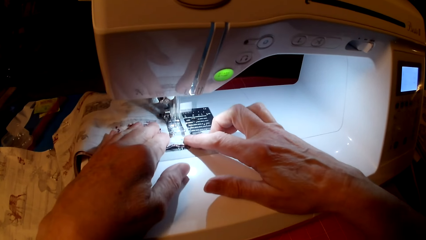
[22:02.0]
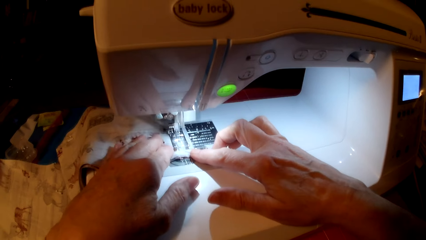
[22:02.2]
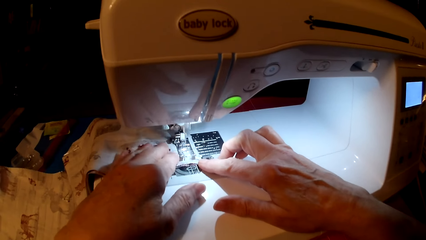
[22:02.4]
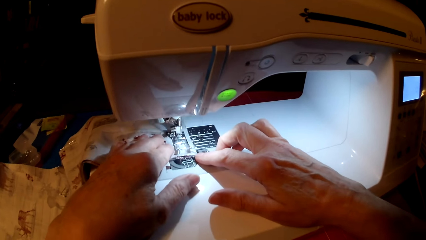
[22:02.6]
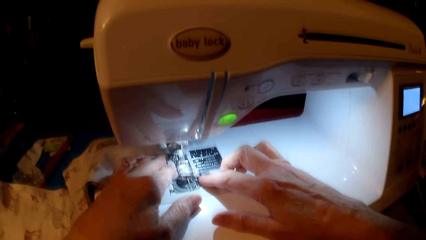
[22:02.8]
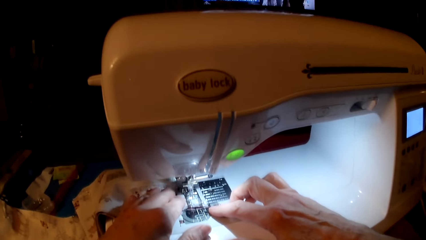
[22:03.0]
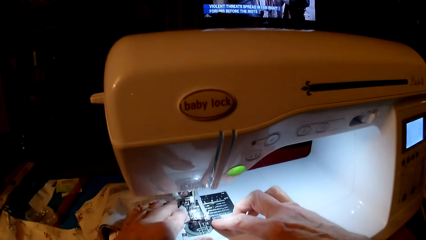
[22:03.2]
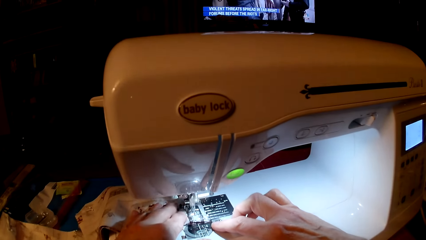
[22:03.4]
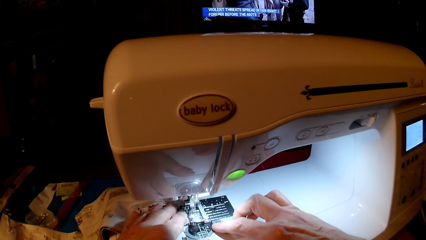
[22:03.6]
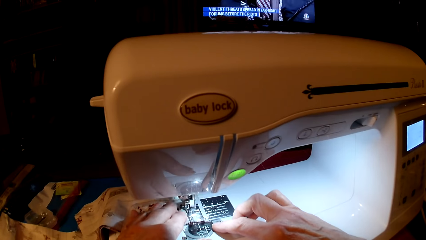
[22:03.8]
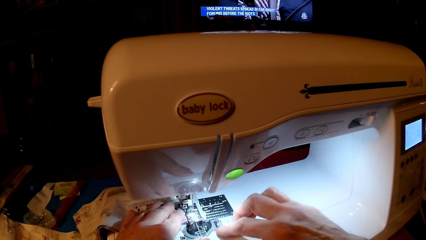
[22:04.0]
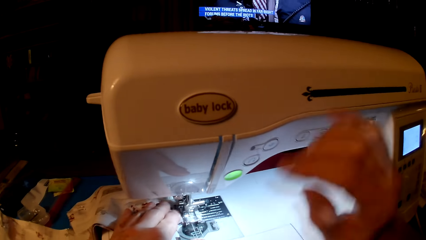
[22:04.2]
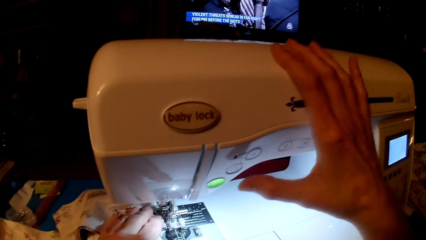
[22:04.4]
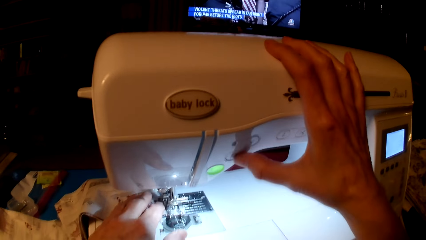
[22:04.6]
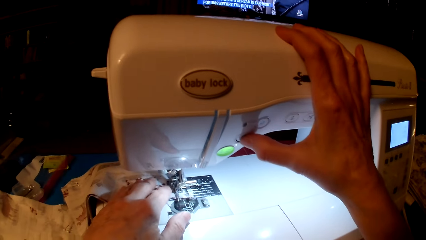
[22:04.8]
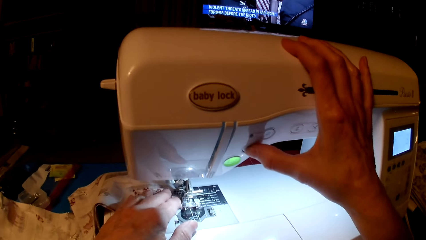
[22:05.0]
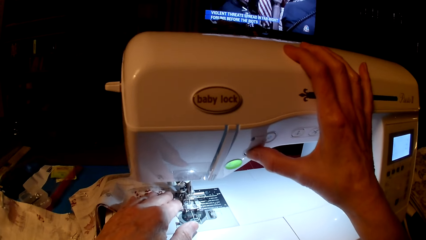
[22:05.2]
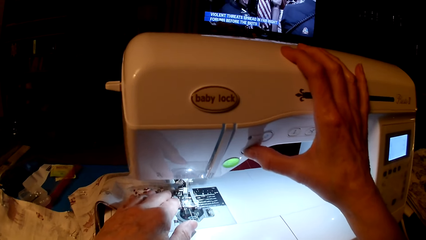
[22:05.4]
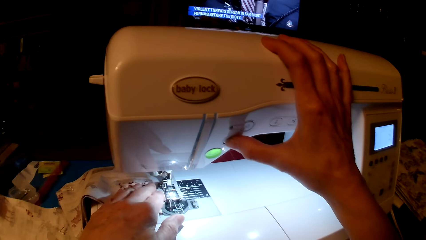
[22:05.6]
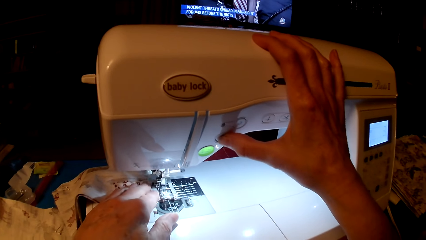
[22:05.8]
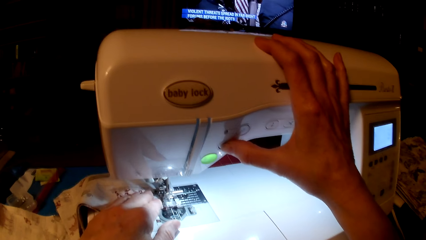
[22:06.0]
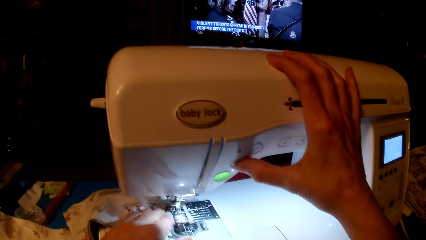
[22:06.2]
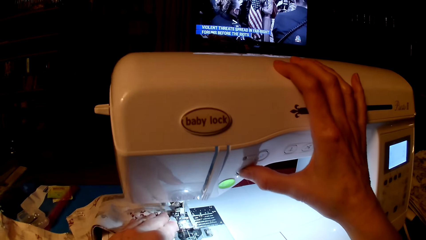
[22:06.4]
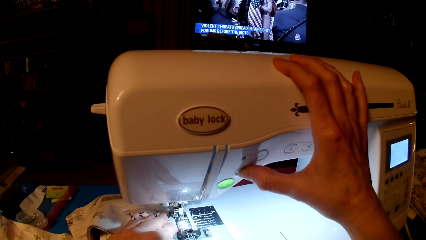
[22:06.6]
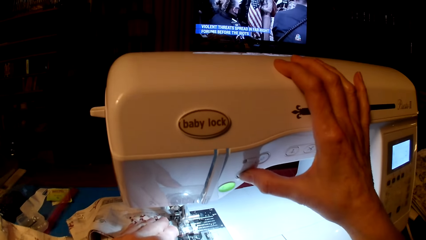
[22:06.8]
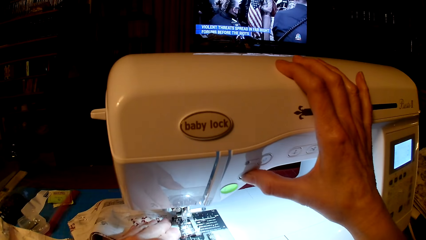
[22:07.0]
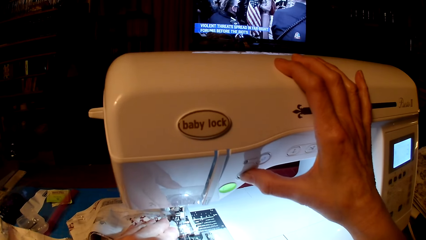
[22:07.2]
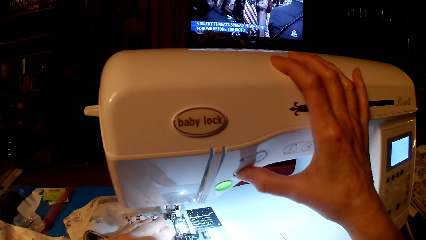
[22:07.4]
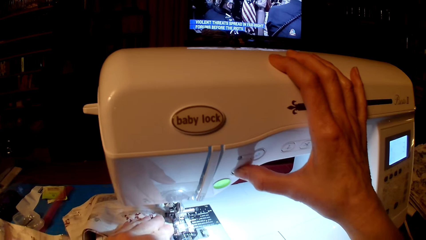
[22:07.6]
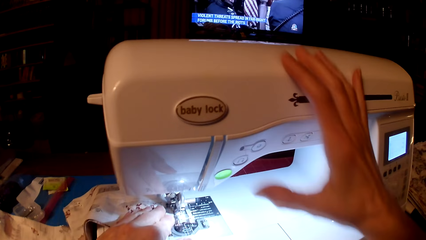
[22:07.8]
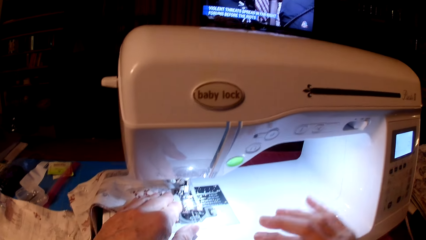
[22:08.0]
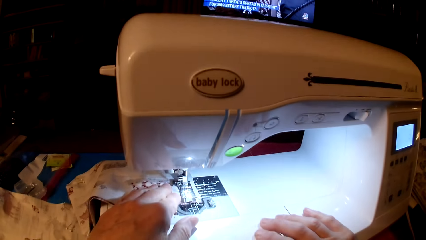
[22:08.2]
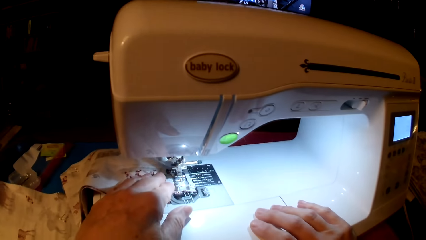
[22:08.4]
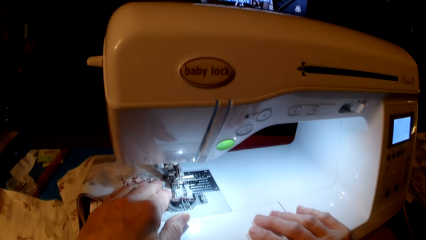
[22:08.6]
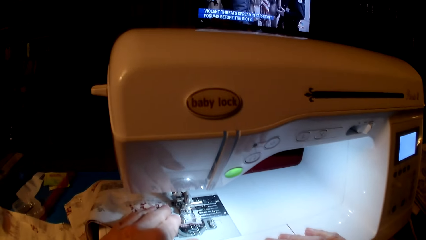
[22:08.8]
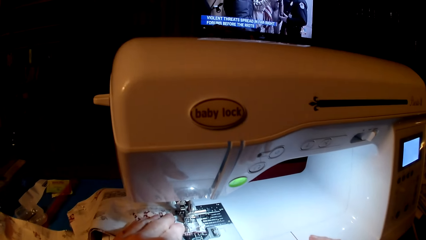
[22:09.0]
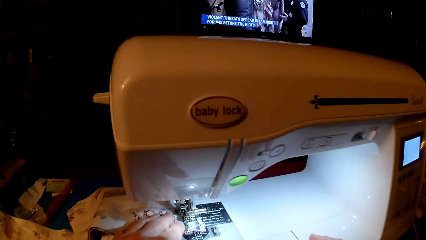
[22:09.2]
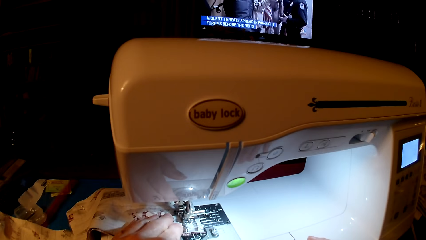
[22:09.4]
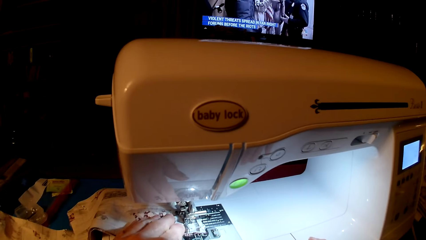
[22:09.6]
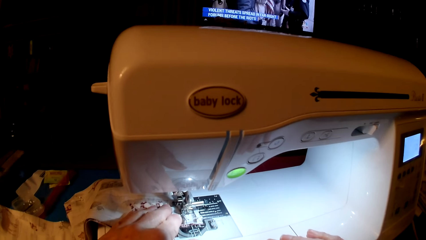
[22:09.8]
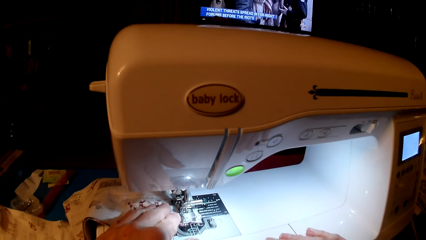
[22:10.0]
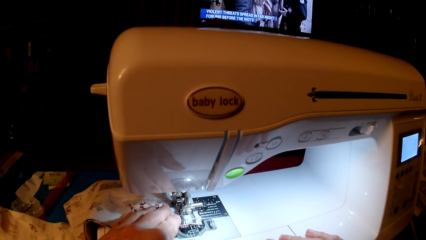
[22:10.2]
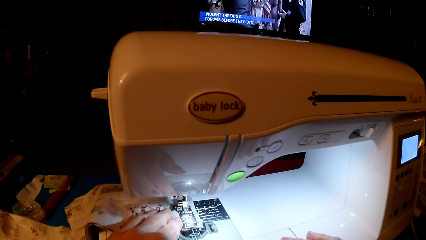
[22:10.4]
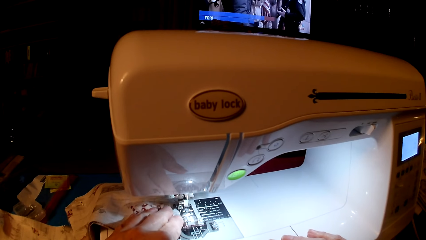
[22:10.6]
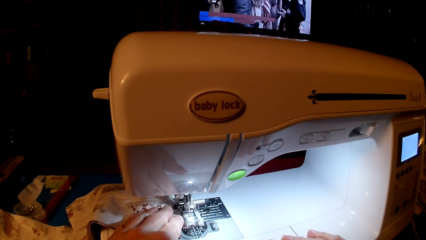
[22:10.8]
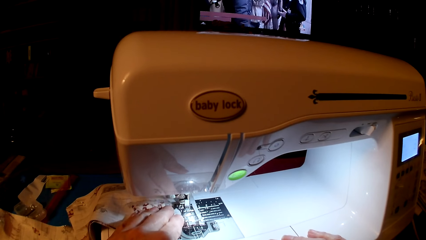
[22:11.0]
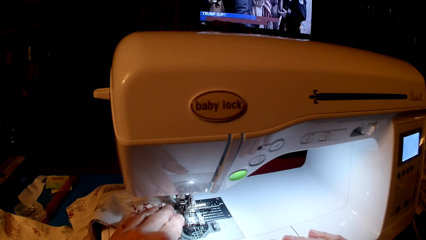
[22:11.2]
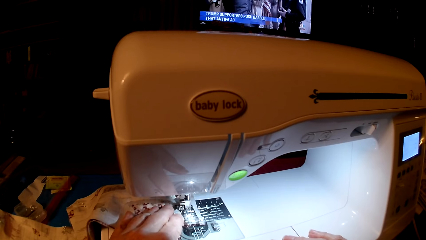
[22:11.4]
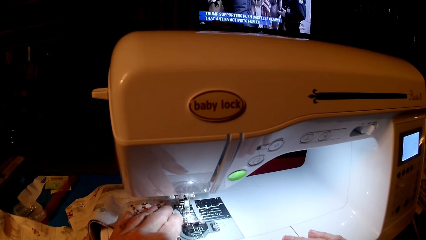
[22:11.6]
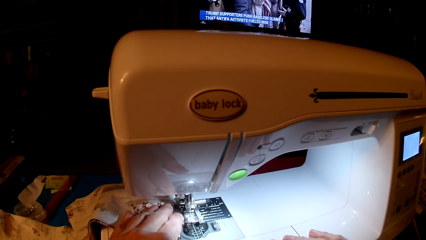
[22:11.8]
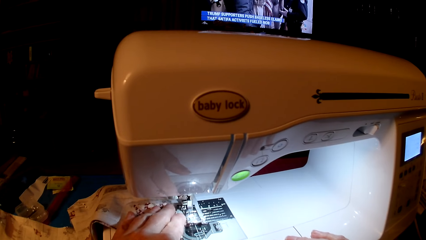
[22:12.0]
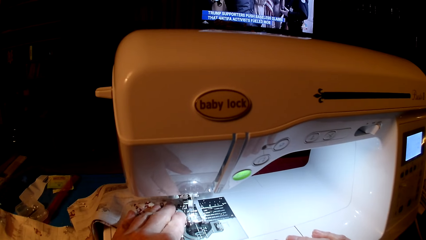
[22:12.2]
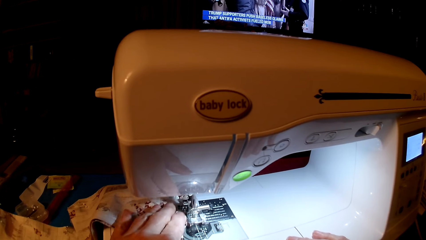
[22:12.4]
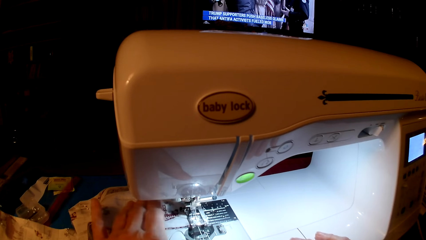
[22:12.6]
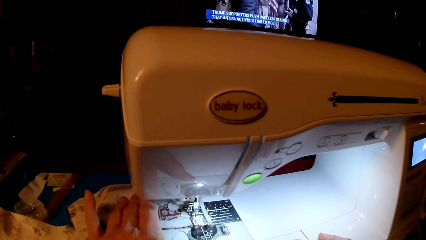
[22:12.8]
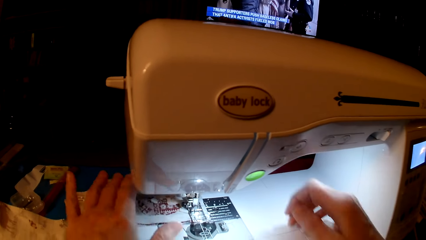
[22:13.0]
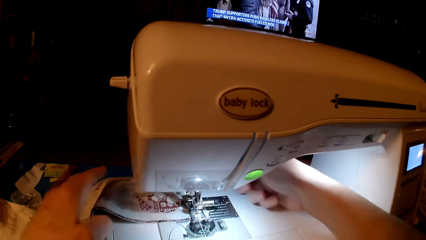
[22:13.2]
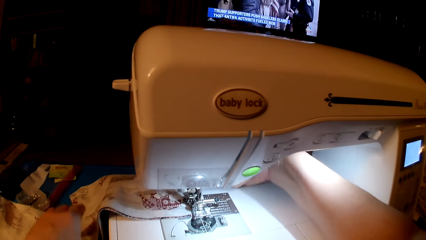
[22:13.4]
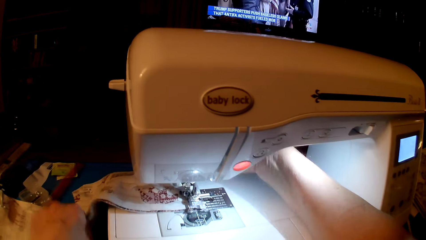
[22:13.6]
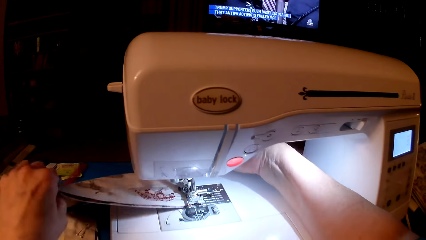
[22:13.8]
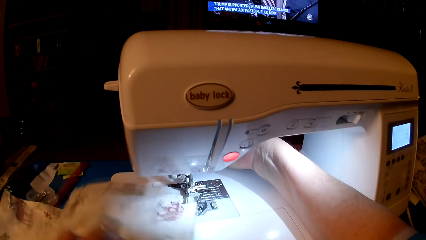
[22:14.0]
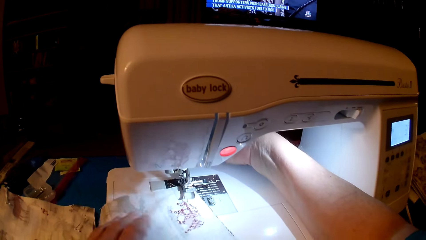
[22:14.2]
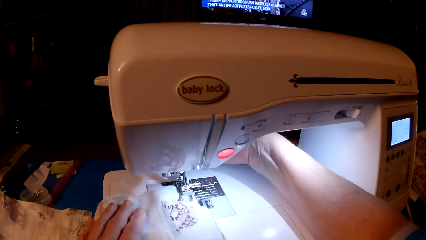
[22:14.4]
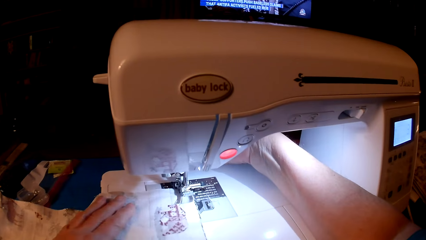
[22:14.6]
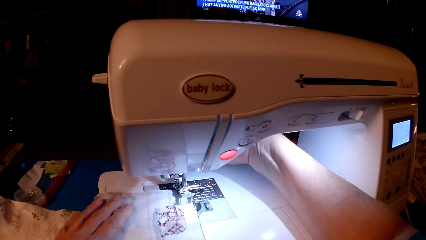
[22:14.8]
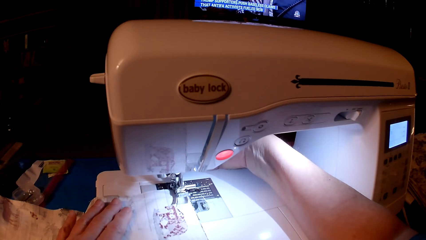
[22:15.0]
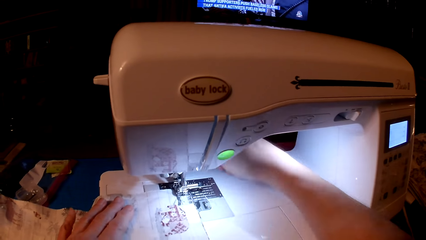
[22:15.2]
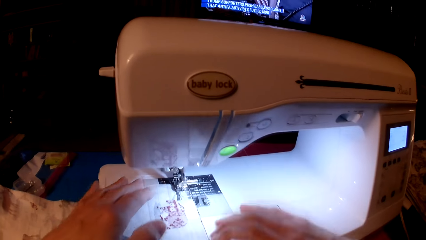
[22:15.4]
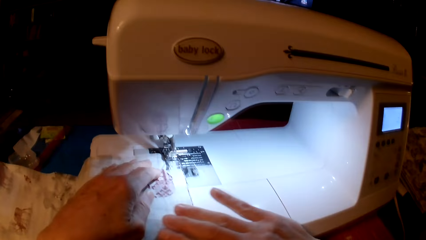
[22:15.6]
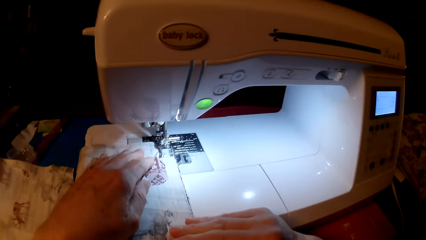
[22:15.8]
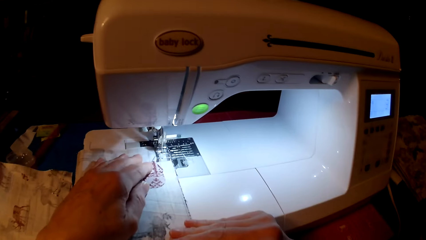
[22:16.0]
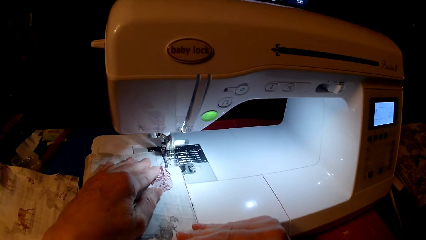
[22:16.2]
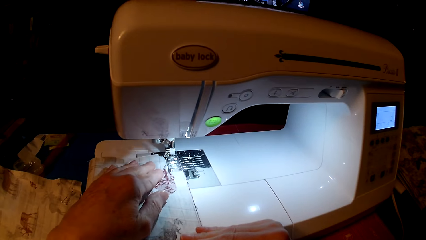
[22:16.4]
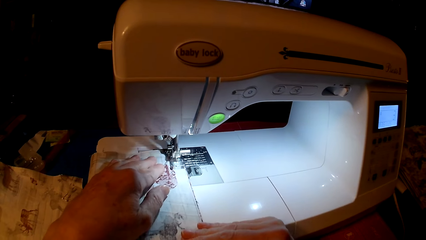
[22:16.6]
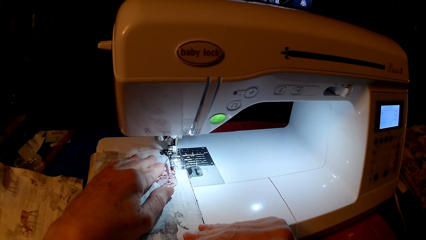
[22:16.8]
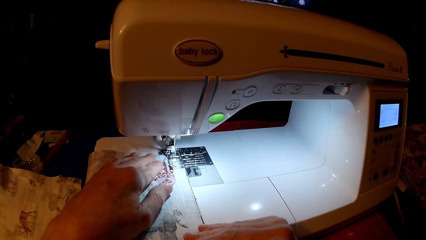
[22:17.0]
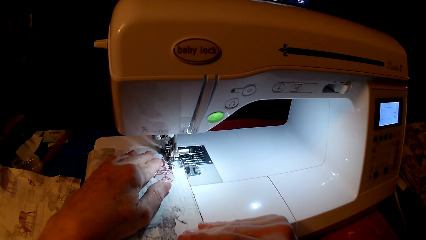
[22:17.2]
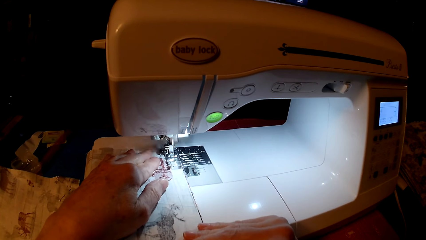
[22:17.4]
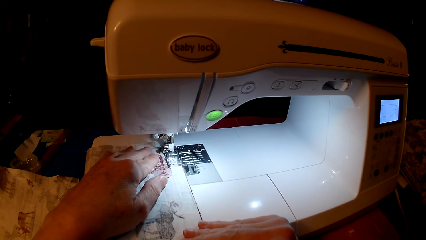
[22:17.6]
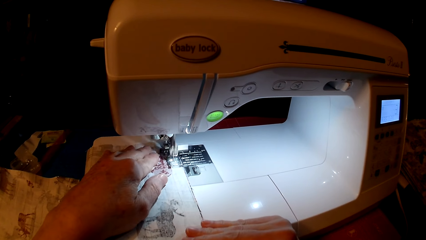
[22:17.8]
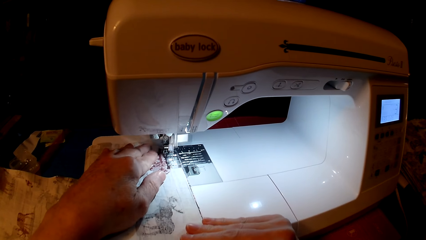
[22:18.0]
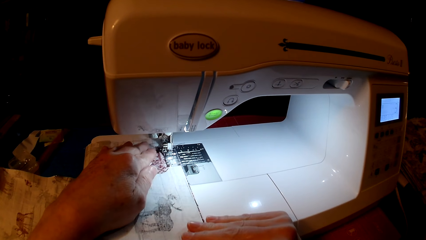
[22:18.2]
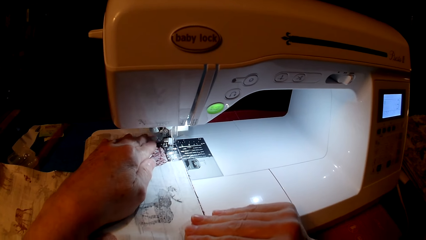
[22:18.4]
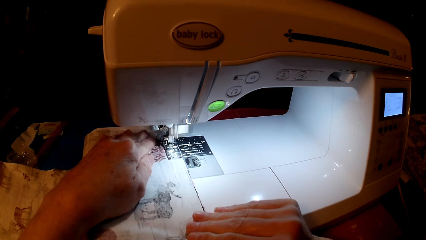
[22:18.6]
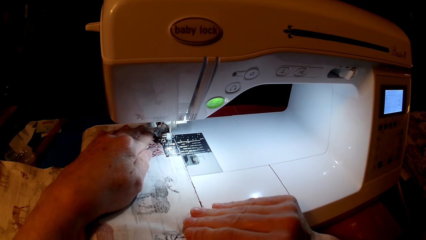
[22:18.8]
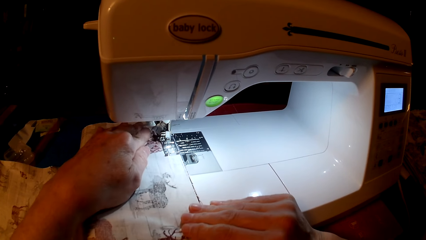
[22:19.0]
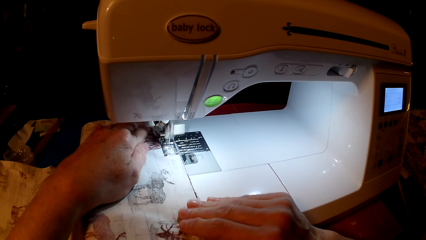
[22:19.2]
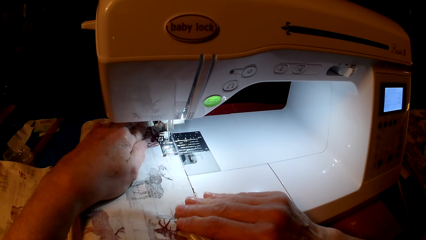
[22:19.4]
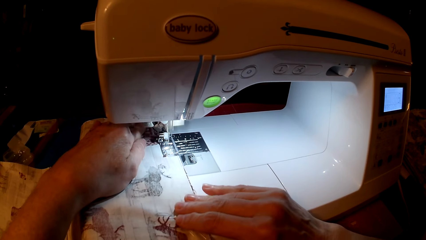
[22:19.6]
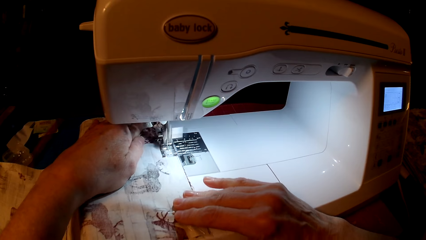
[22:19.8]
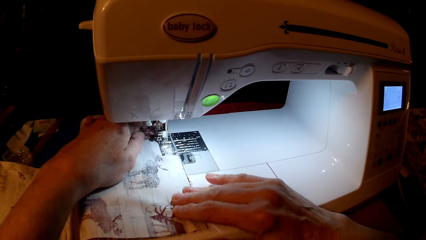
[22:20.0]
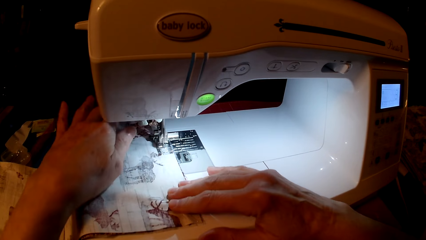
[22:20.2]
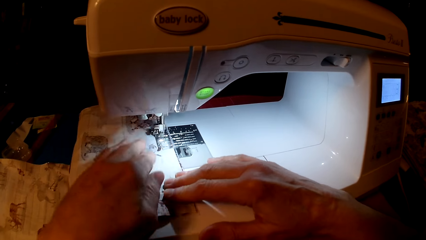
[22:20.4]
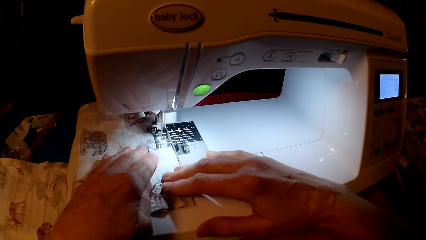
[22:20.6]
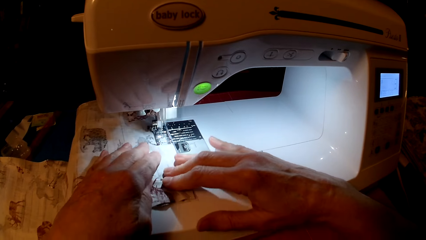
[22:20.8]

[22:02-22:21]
The camera wearer presses the speed button. They sew the pillow cushion. They rotate the pillow cushion. They sew the pillow cushion.
